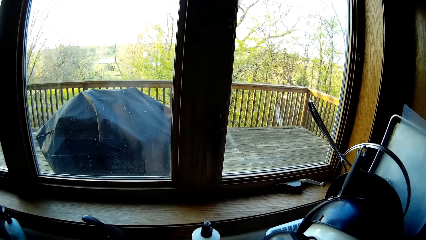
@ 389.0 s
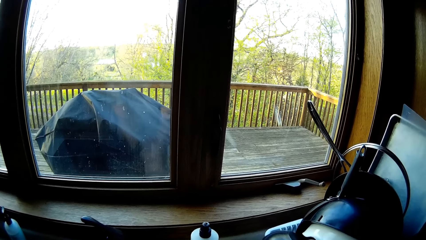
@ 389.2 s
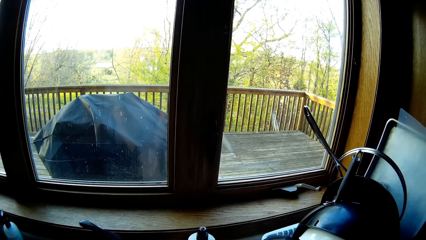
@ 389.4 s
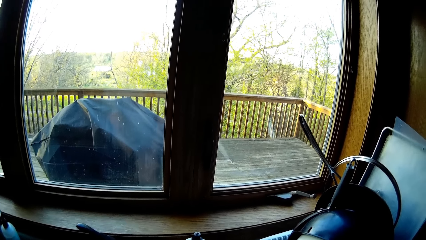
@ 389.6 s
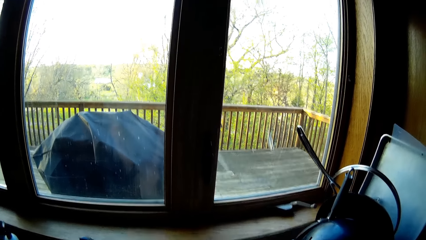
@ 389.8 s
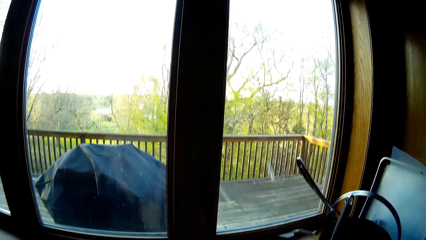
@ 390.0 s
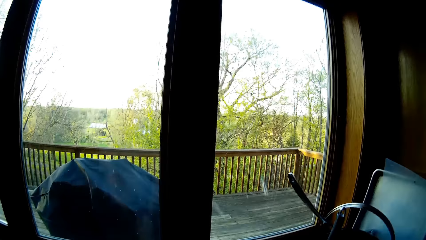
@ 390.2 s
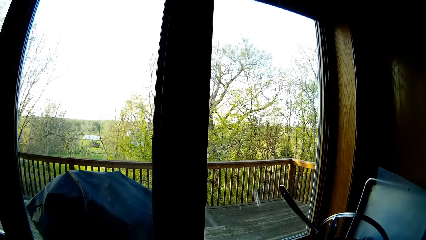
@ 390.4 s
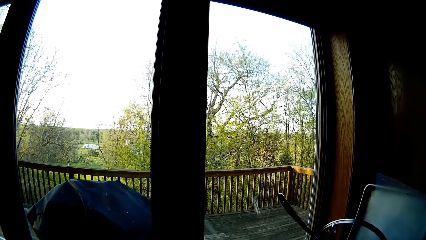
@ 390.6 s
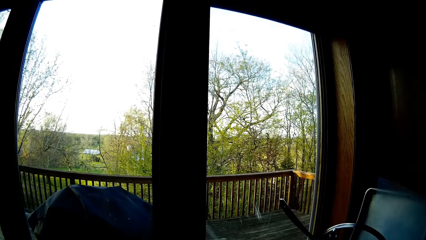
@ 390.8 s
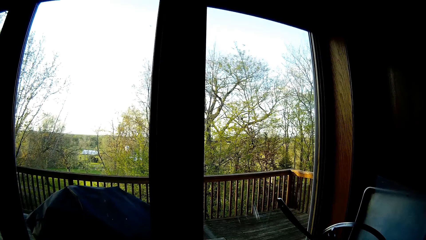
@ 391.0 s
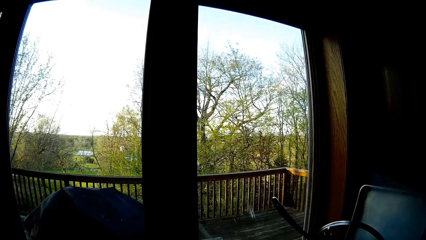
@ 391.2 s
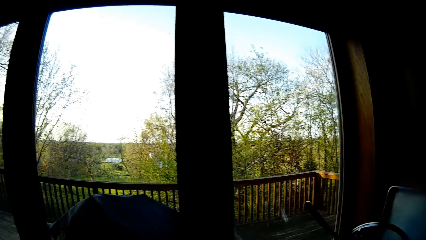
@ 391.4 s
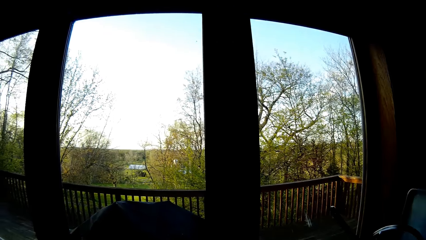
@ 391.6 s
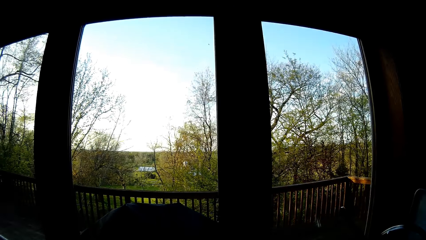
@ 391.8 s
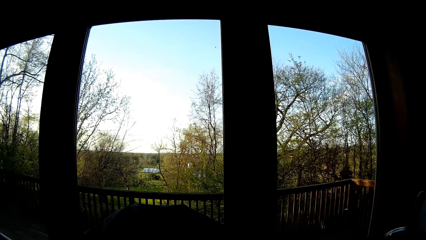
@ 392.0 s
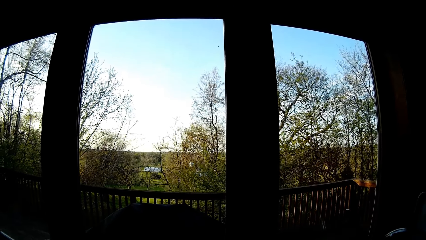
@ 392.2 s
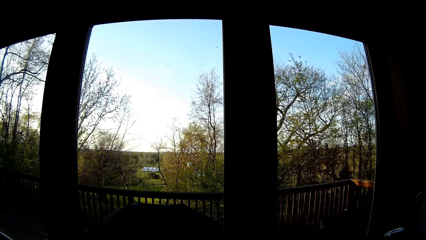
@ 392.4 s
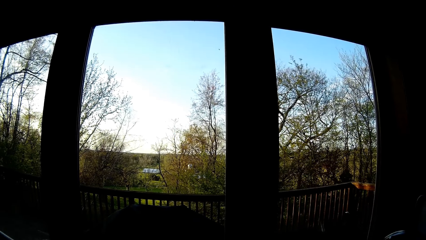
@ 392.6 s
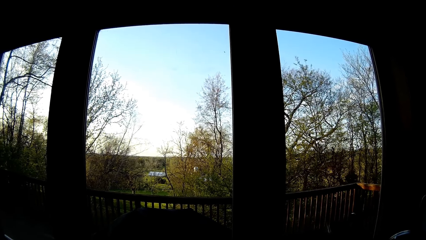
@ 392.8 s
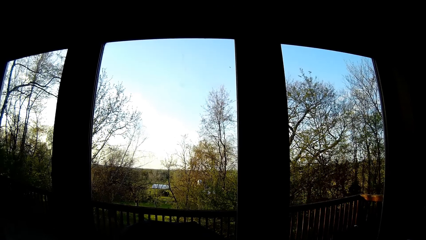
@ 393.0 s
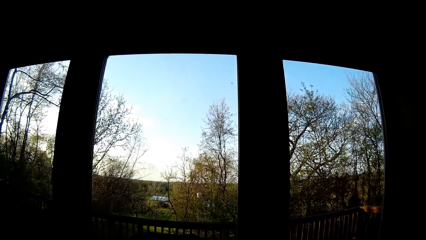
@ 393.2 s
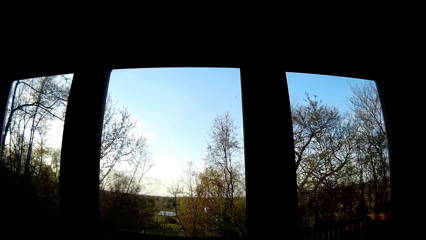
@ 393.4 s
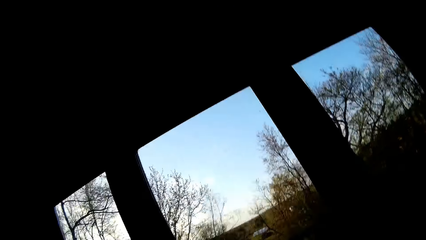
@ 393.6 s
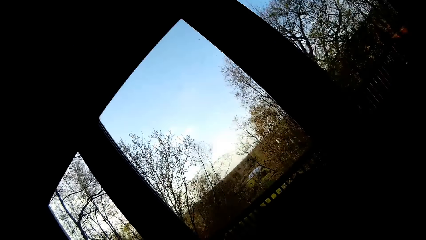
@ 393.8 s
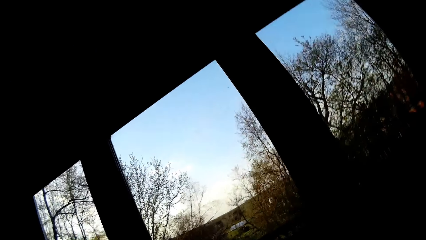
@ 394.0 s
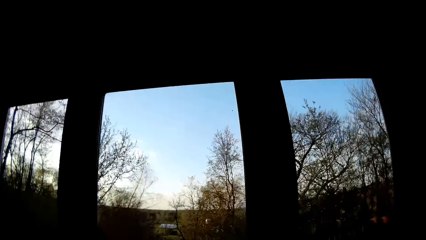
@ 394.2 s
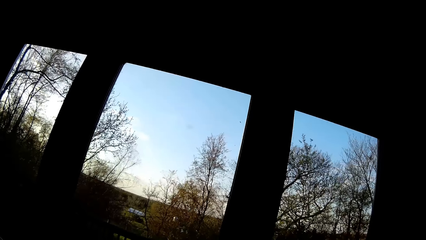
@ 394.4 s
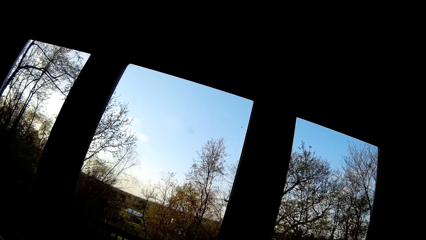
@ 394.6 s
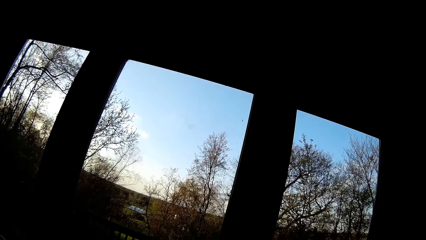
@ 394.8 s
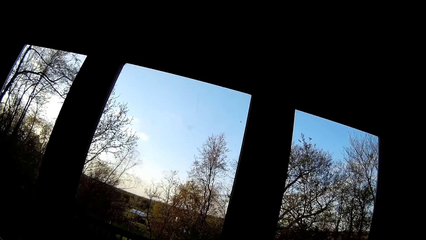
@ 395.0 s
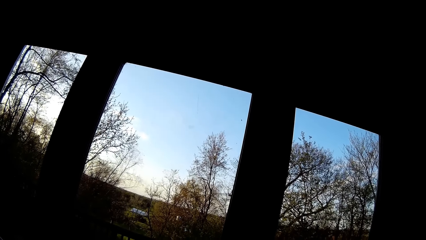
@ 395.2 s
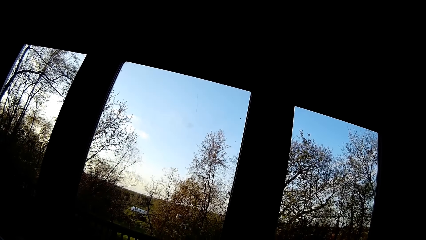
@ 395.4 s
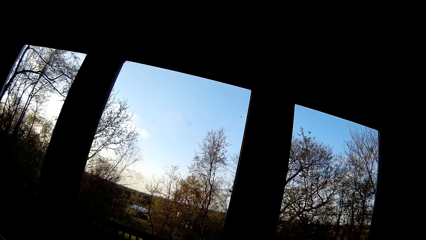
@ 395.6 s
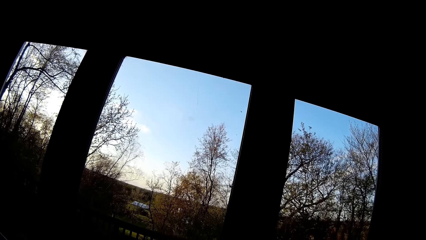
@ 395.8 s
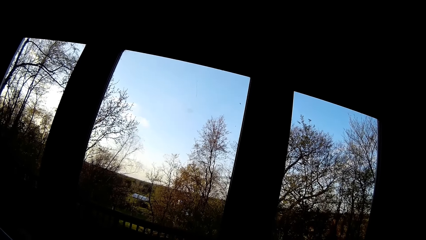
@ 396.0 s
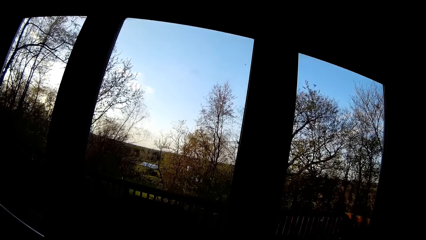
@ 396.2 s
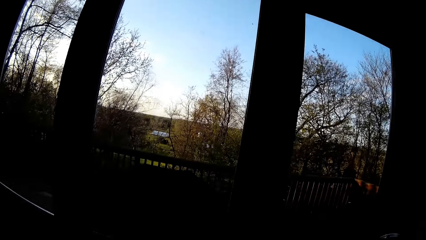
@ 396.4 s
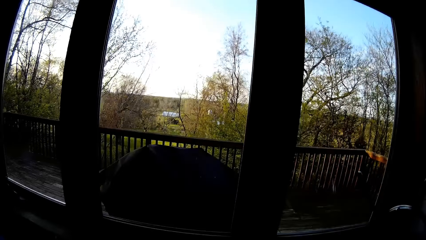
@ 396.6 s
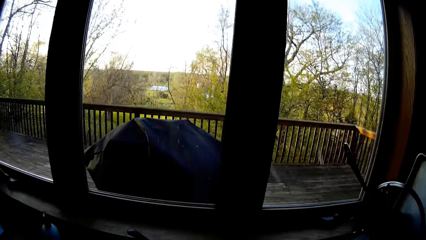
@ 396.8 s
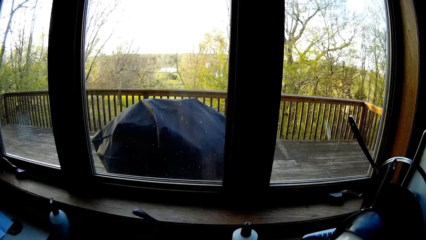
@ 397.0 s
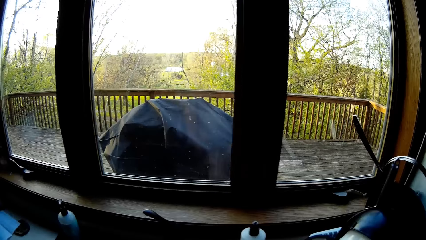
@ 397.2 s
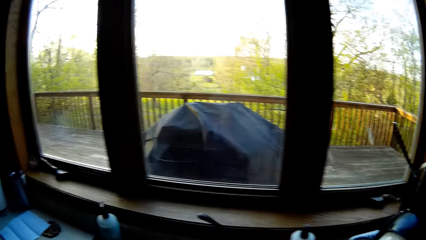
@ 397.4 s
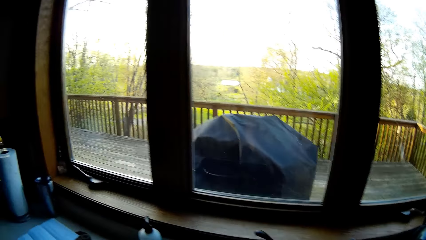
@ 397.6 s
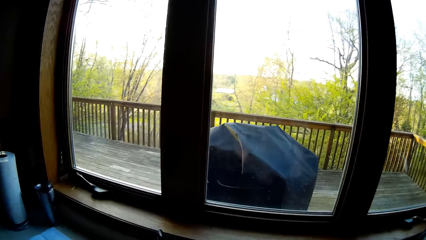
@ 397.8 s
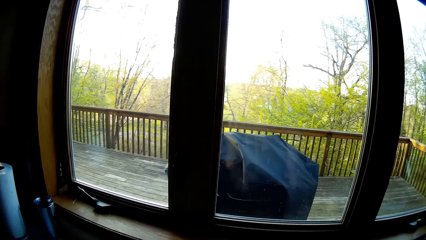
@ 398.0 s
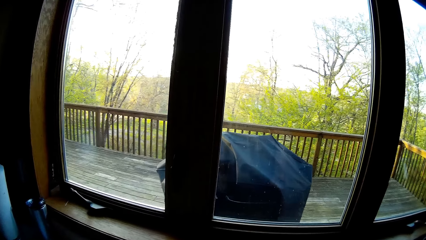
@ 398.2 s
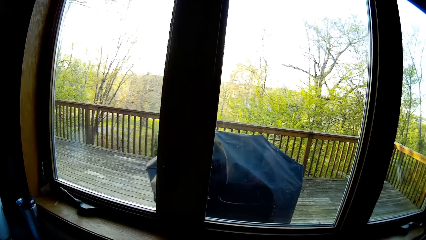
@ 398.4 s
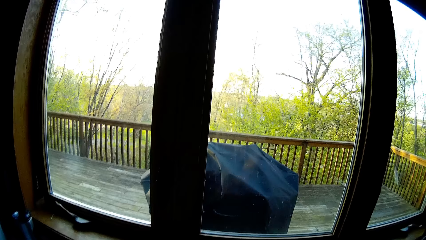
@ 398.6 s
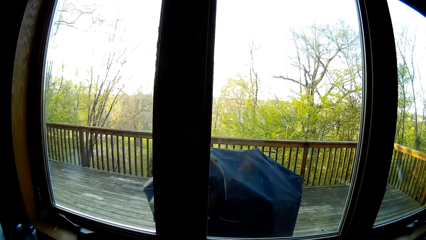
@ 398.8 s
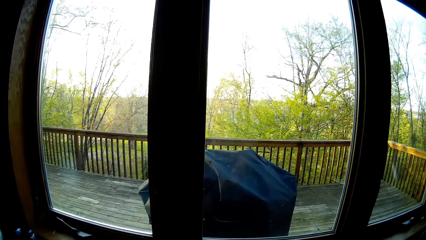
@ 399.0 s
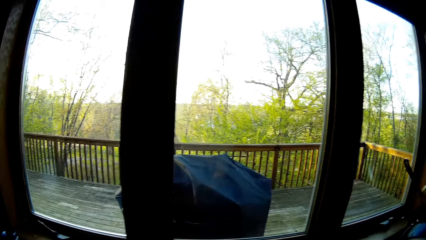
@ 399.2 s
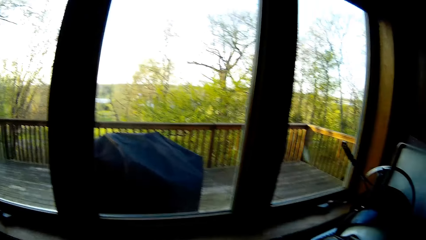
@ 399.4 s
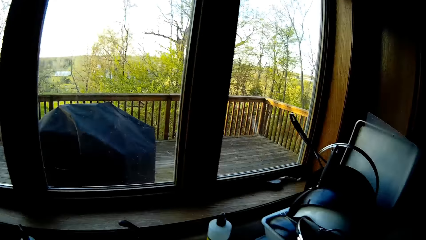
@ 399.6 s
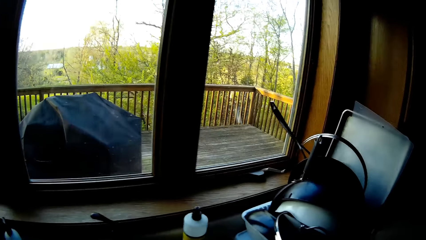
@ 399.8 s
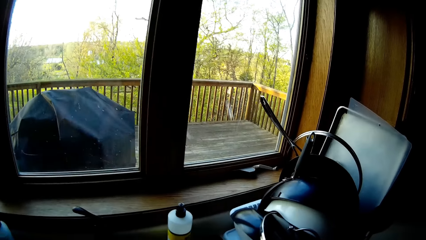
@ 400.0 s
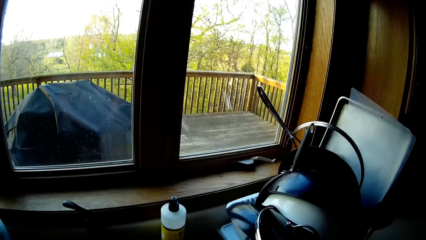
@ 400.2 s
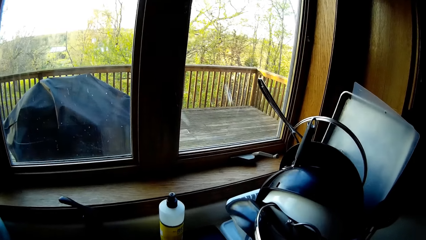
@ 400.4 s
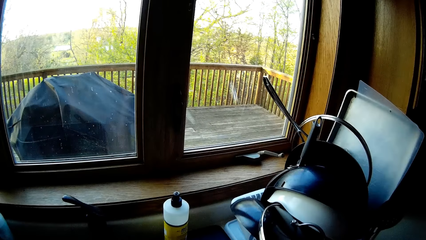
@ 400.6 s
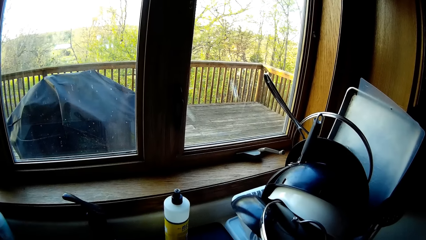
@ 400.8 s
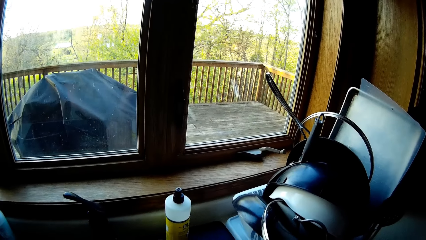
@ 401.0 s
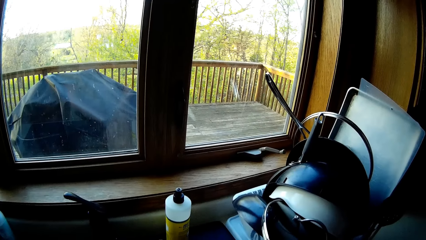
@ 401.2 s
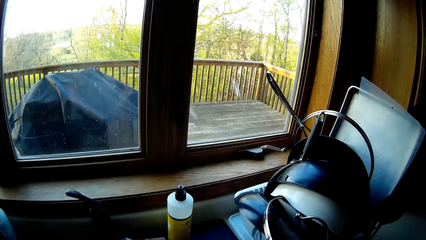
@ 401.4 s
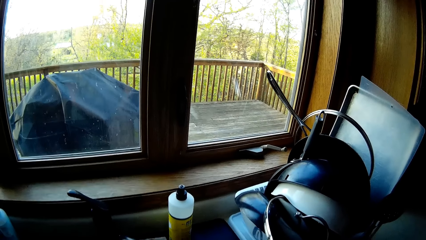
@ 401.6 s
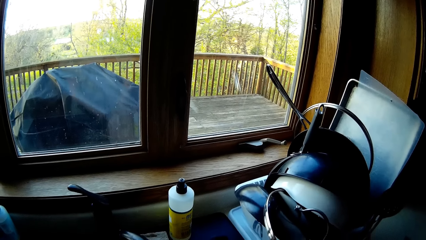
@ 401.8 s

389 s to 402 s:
The camera wearer looks outside through the window. He washes his hands.

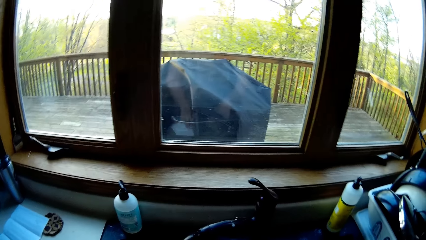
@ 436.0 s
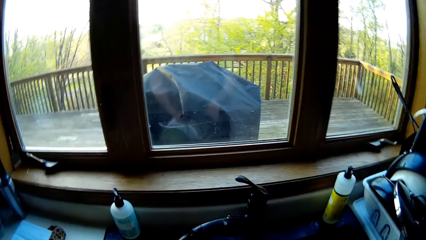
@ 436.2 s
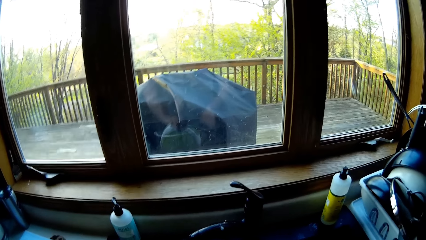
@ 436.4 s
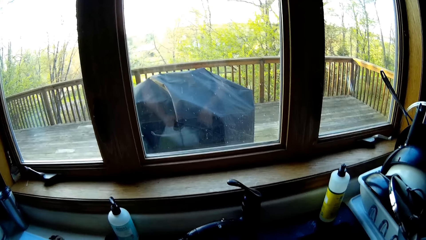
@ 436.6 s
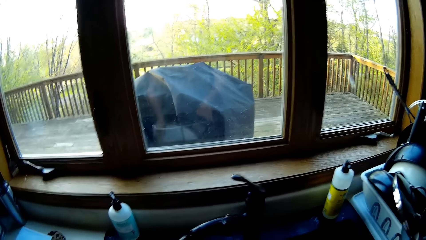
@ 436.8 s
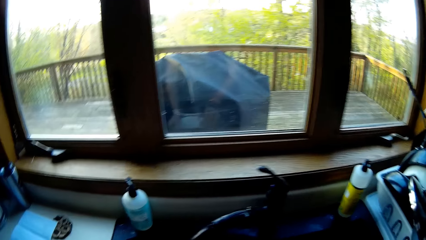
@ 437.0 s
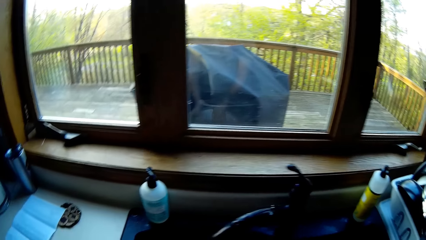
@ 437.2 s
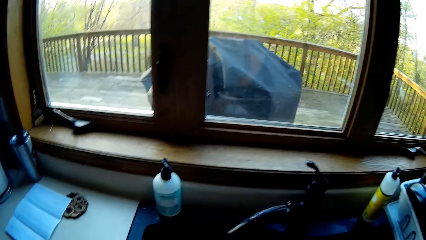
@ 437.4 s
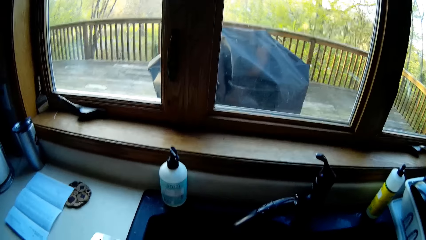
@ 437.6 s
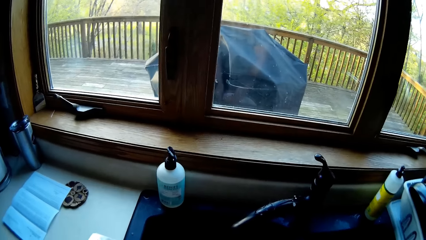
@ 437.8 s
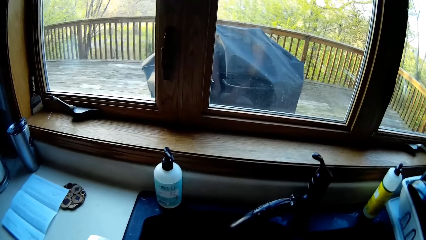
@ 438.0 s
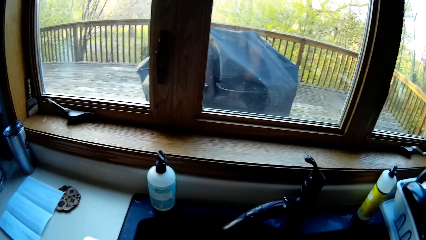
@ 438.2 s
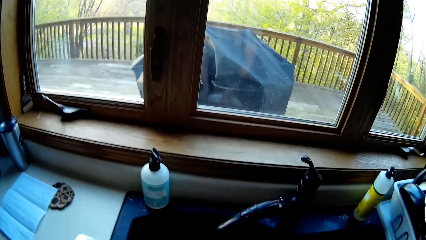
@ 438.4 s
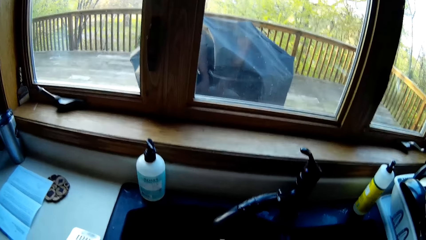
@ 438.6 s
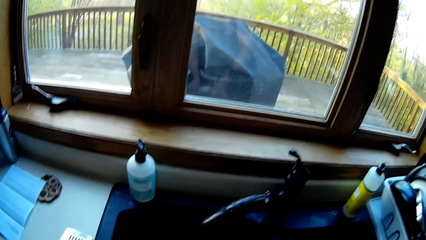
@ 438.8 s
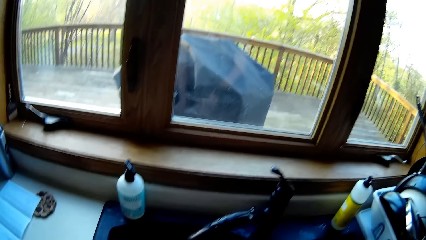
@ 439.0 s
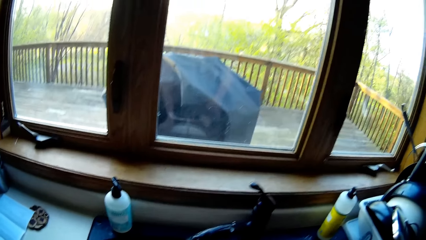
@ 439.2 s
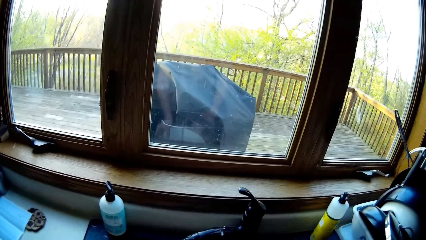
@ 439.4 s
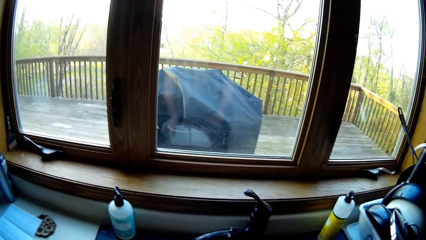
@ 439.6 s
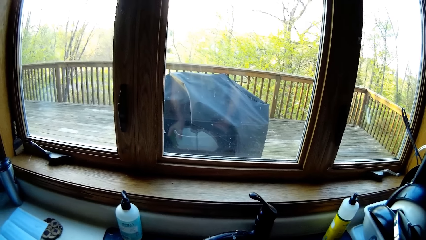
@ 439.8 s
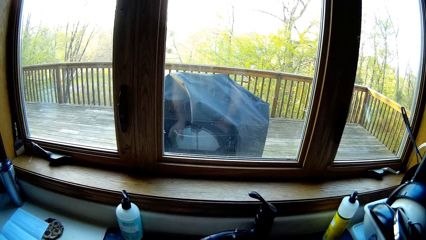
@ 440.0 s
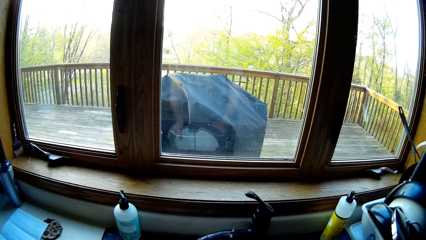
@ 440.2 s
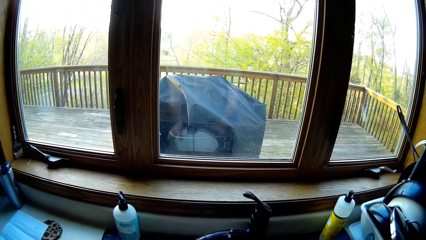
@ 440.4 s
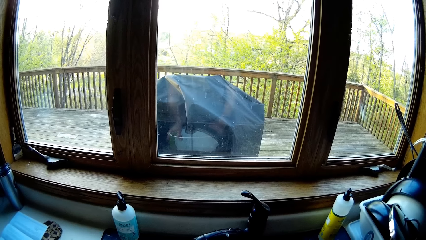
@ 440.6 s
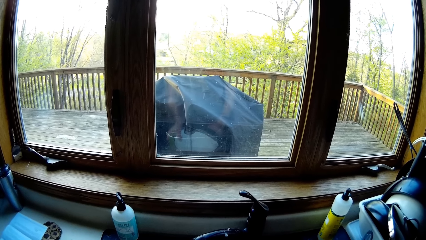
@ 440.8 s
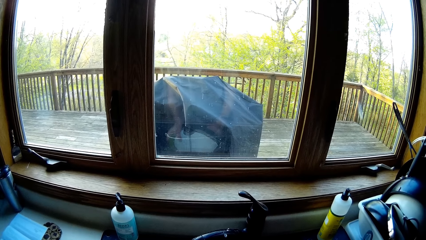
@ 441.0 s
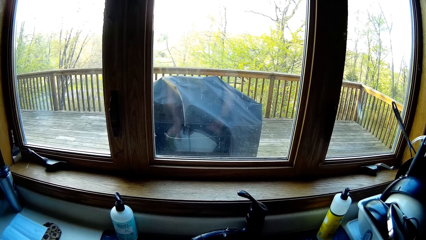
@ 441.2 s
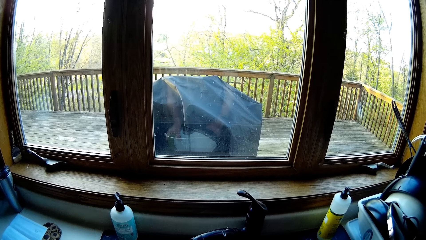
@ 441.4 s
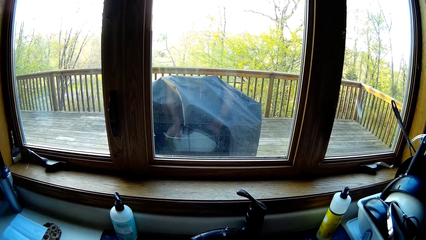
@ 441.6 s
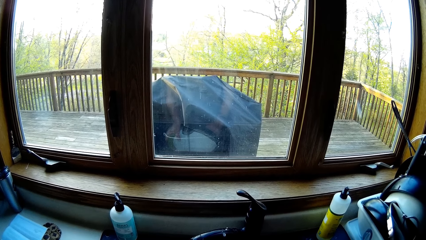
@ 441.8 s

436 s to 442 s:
The camera wearer turns water from a bowl into the kitchen sink with his left hand. He drops the bowl in the kitchen sink with his left hand. He washes the bowl in the kitchen sink with a sponge in his right hand. He fetches water from the running tap into the bowl in his left hand. He looks at the plate.
